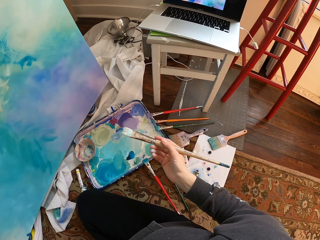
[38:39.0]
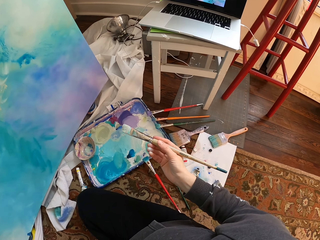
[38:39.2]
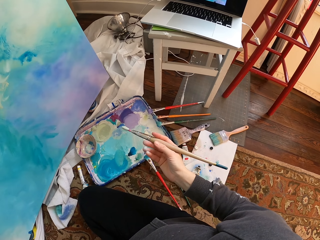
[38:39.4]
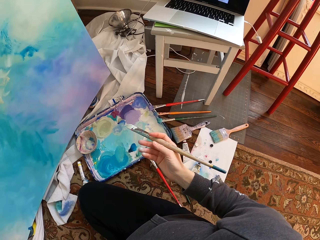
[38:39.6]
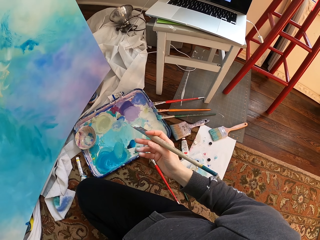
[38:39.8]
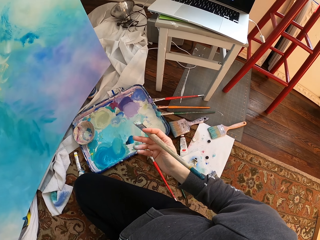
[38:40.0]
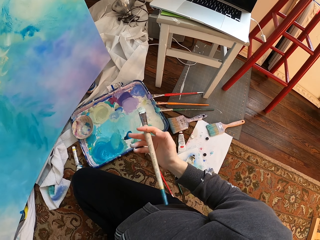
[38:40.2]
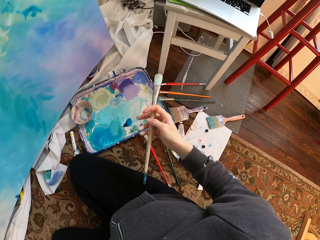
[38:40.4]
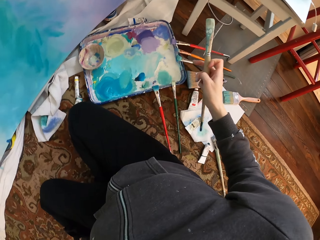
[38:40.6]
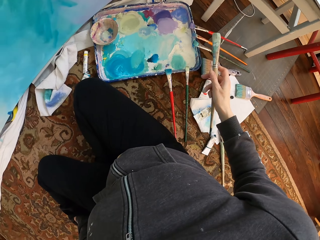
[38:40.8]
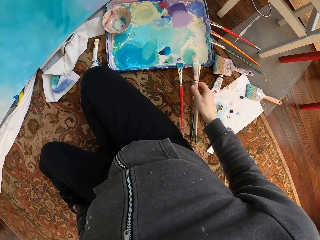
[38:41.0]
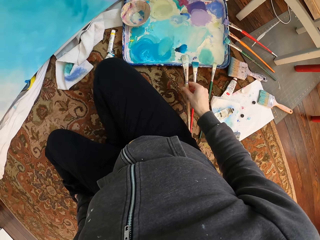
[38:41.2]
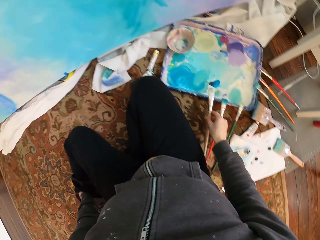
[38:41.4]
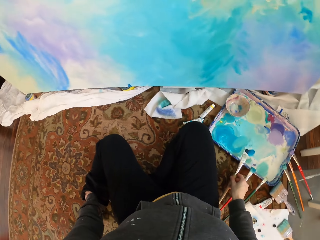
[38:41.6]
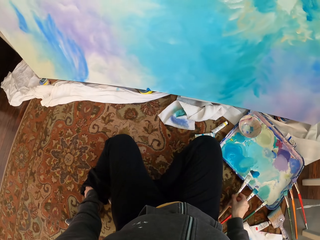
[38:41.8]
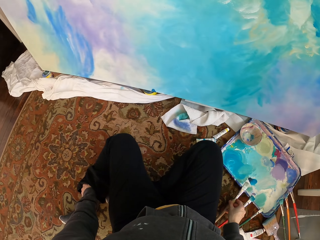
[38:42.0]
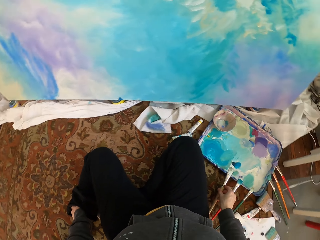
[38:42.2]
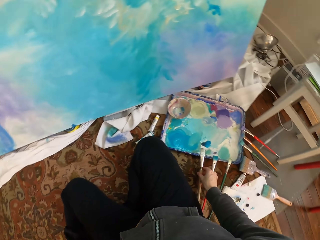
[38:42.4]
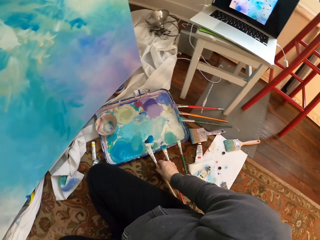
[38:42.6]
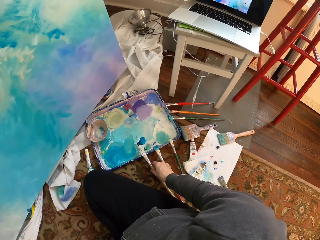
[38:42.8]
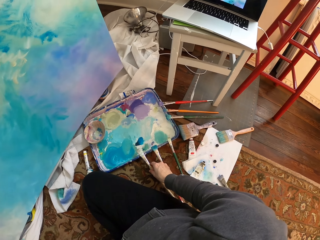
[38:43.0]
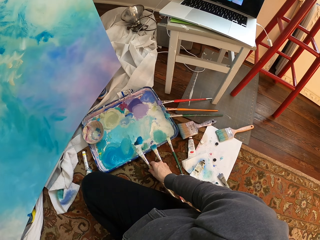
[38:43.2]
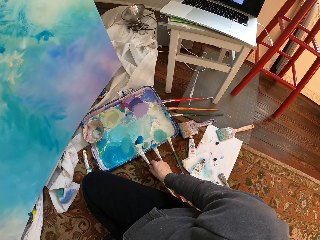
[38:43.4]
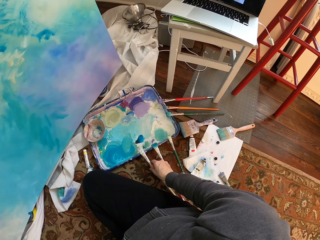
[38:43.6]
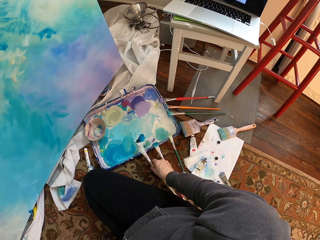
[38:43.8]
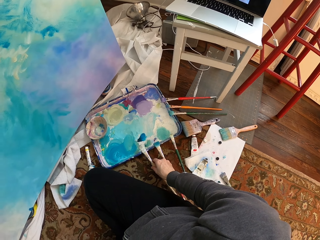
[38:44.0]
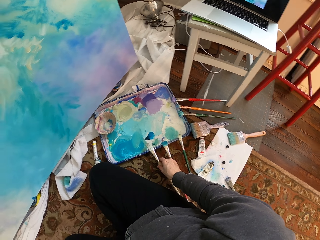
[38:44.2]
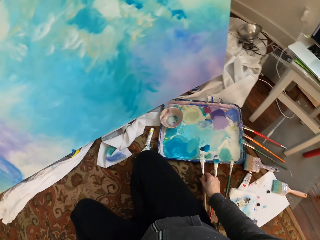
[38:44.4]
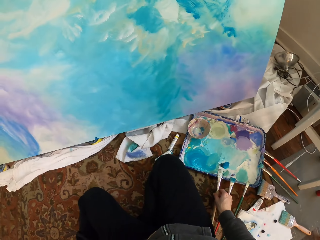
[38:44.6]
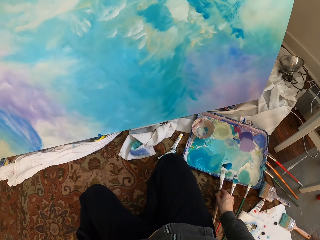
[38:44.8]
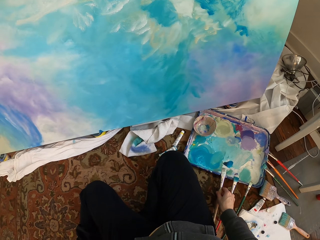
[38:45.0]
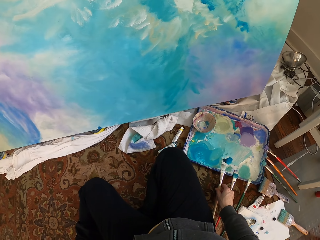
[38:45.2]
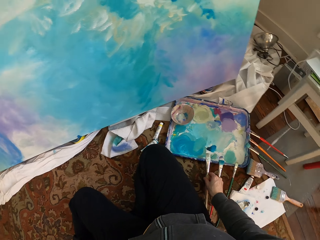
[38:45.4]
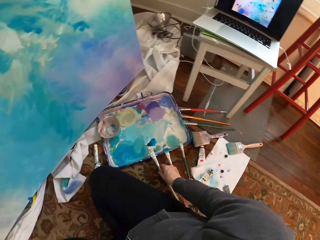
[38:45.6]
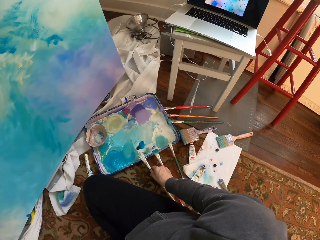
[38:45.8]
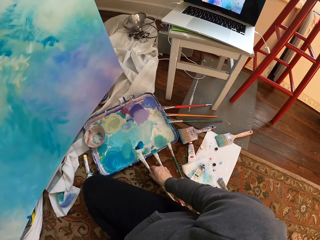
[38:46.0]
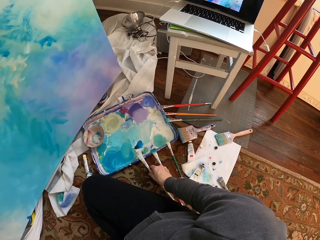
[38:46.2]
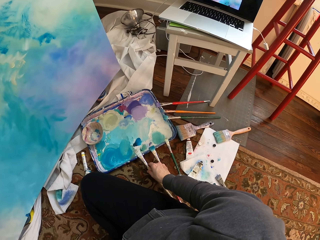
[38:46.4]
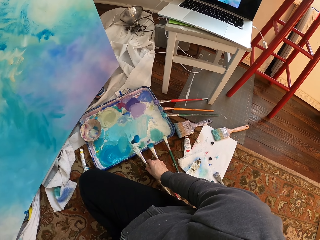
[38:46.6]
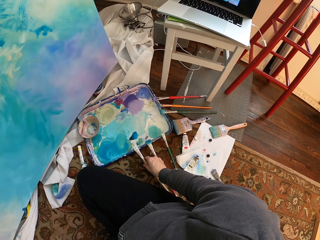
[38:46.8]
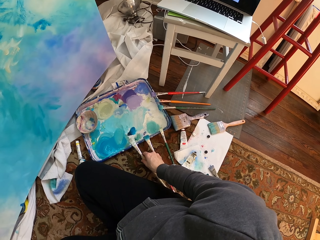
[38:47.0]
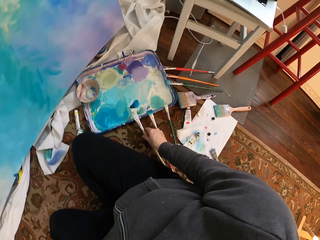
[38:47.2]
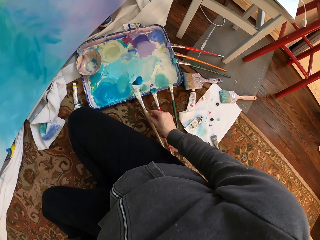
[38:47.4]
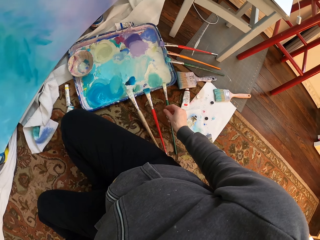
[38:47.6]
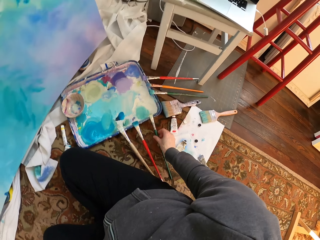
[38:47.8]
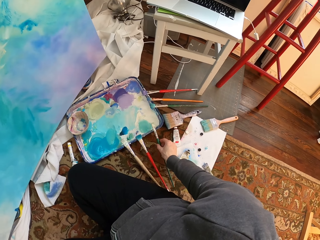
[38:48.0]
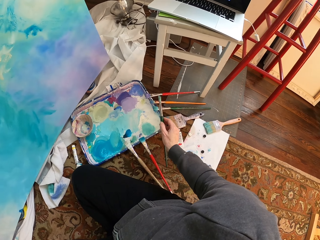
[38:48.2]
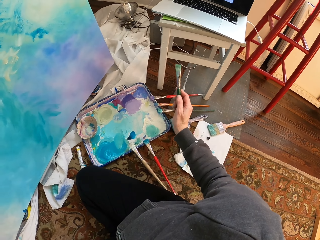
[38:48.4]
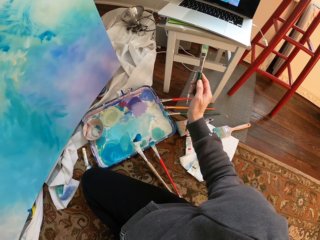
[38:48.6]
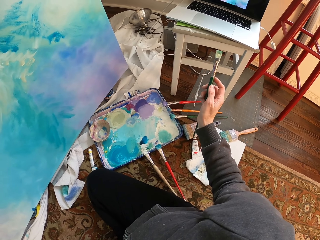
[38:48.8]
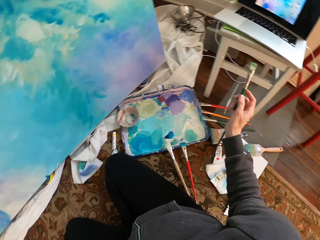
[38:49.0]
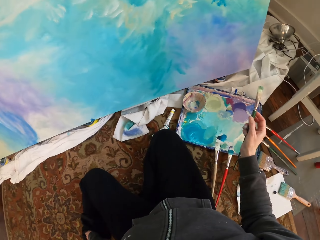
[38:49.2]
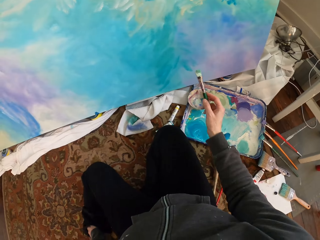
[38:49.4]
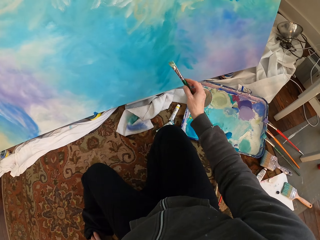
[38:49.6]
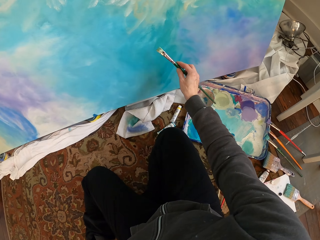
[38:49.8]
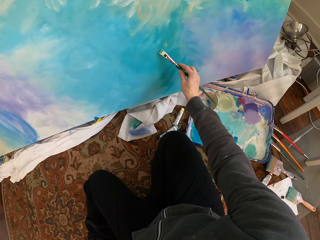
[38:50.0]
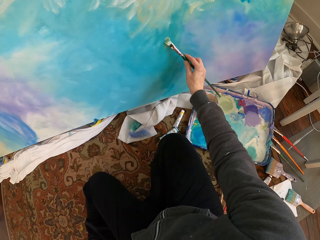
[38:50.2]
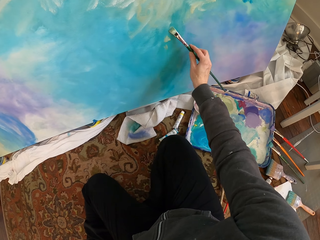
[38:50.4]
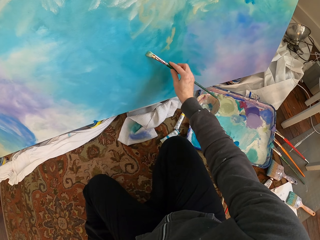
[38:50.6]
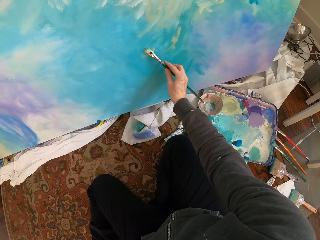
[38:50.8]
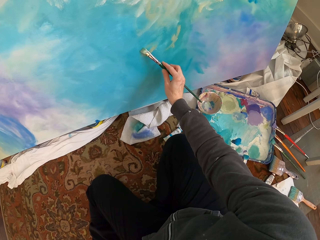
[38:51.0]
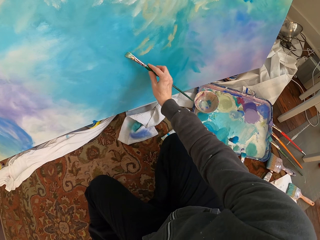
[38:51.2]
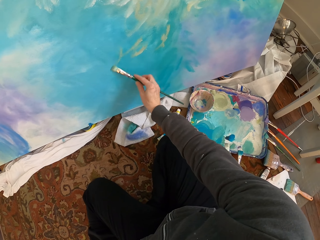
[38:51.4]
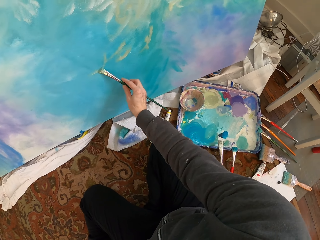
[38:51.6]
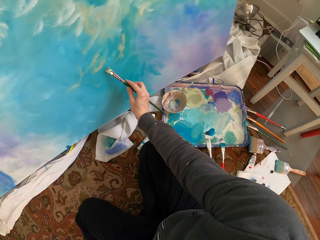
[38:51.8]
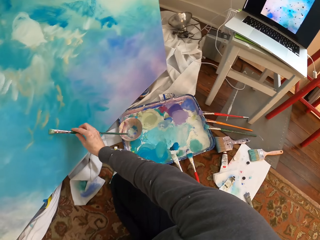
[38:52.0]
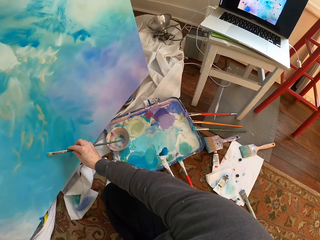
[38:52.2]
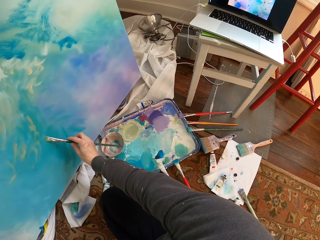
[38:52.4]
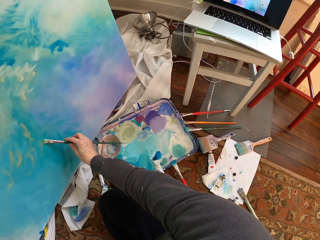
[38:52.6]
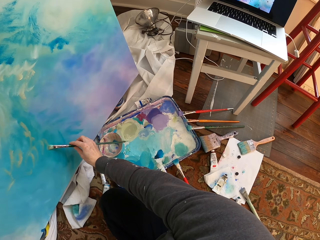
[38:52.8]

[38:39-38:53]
The camera wearer removes the brush from the paint work. They hold the brush. They put the brush on the paint holder. They pick the brush from the paint holder. They paint the wall with the brush.

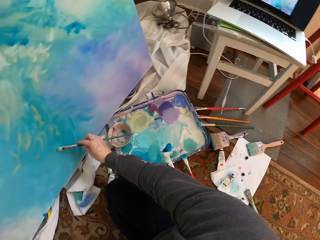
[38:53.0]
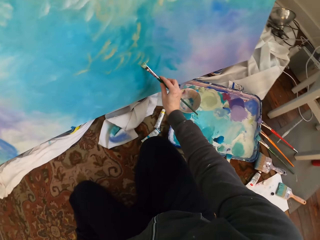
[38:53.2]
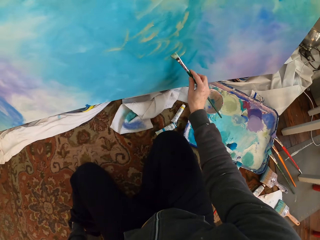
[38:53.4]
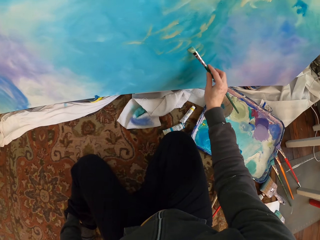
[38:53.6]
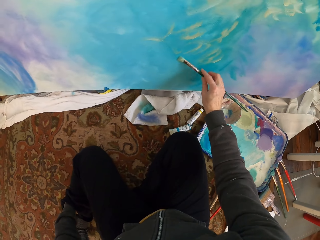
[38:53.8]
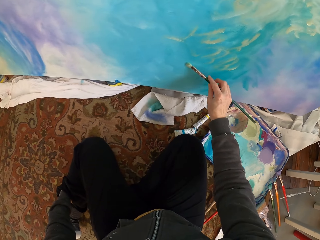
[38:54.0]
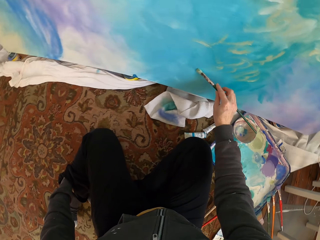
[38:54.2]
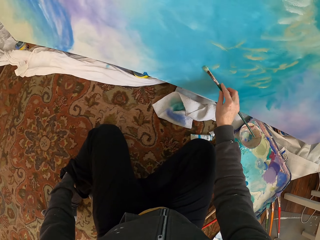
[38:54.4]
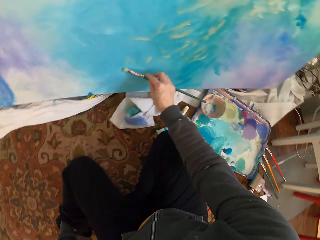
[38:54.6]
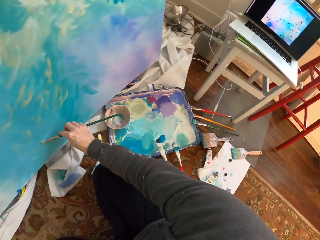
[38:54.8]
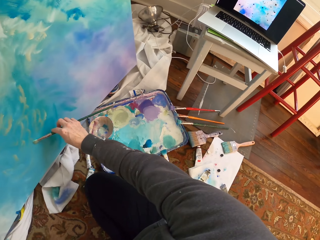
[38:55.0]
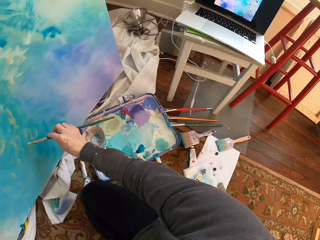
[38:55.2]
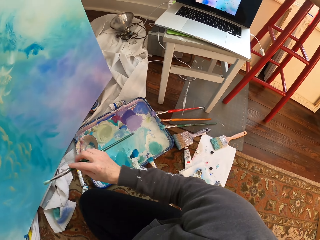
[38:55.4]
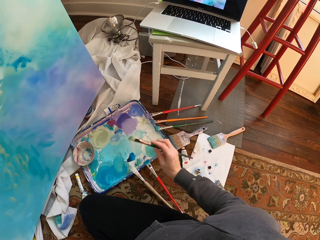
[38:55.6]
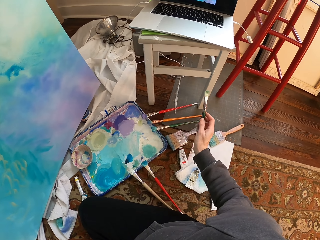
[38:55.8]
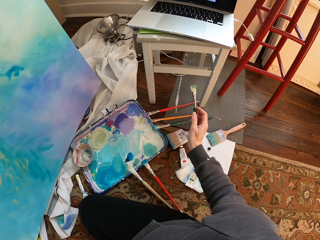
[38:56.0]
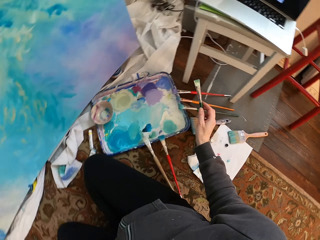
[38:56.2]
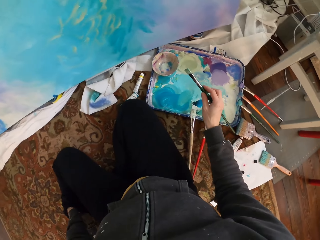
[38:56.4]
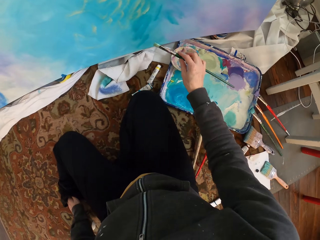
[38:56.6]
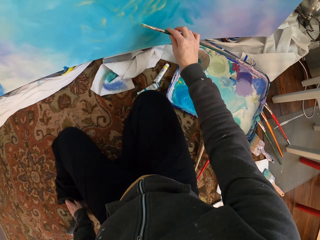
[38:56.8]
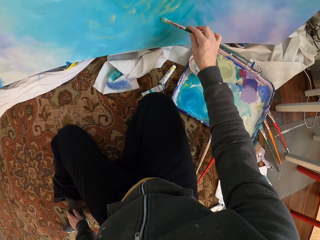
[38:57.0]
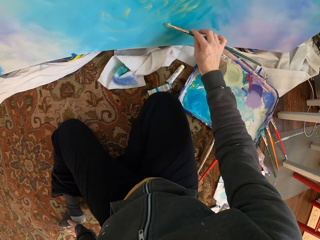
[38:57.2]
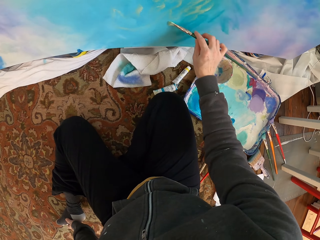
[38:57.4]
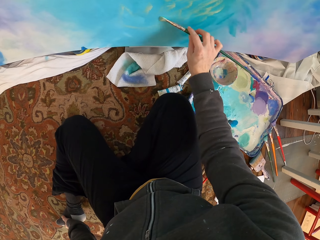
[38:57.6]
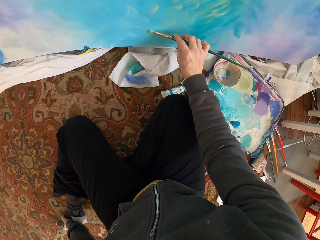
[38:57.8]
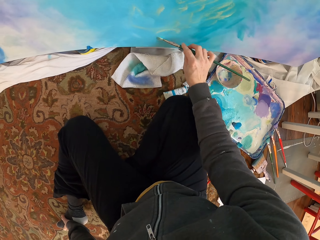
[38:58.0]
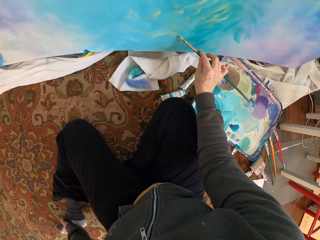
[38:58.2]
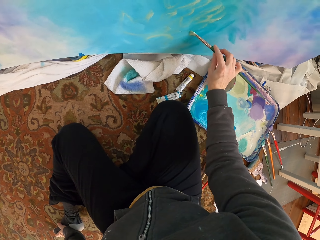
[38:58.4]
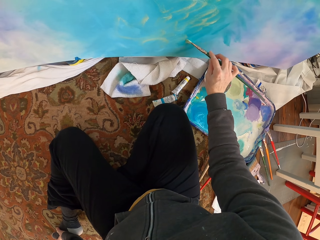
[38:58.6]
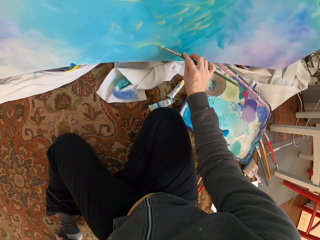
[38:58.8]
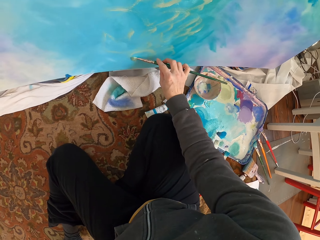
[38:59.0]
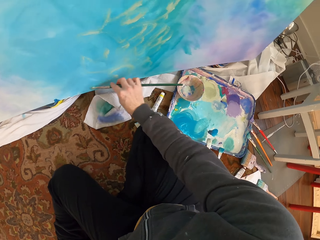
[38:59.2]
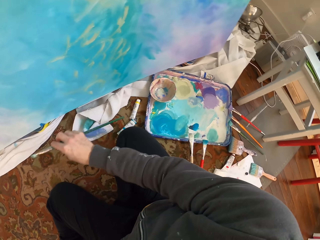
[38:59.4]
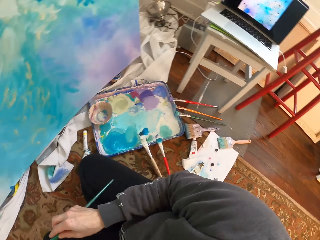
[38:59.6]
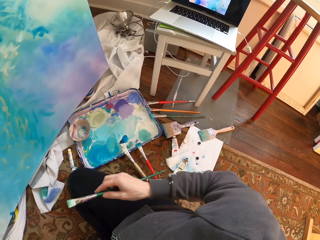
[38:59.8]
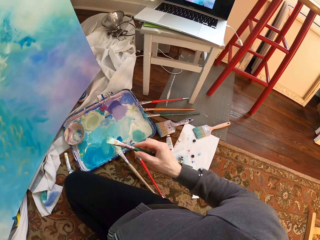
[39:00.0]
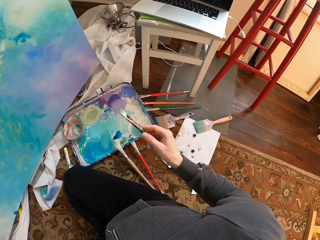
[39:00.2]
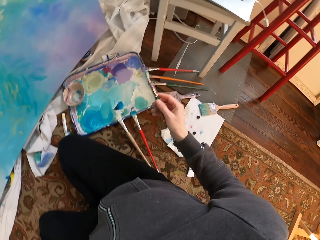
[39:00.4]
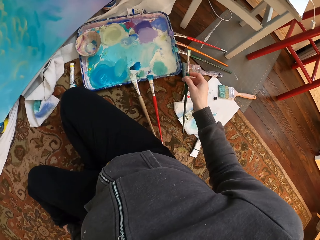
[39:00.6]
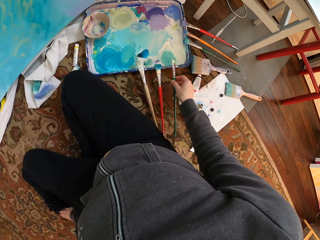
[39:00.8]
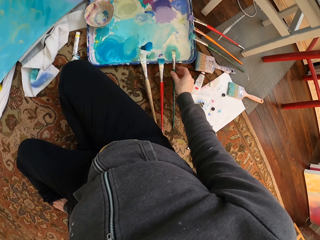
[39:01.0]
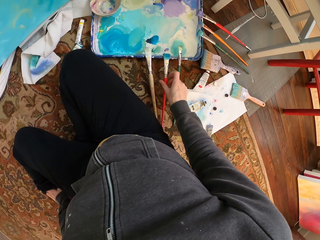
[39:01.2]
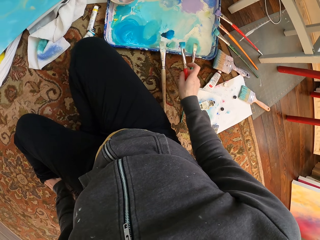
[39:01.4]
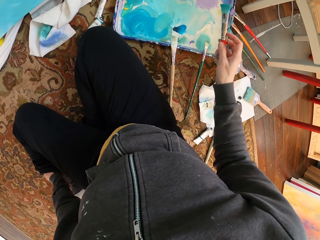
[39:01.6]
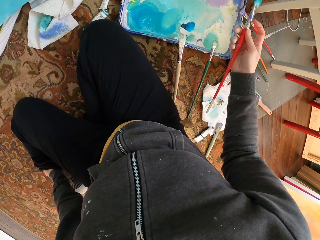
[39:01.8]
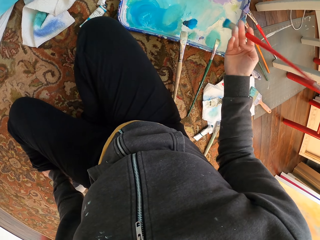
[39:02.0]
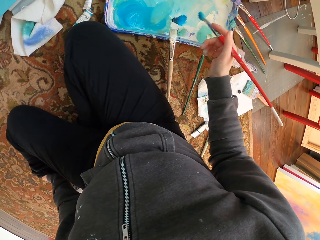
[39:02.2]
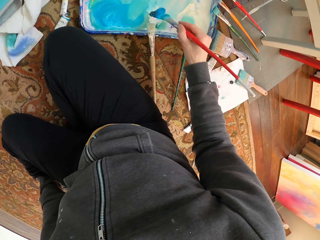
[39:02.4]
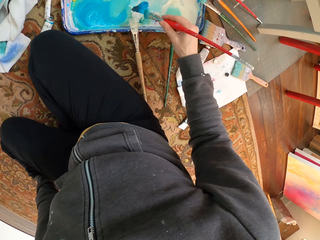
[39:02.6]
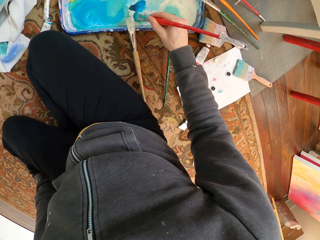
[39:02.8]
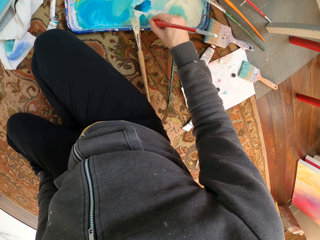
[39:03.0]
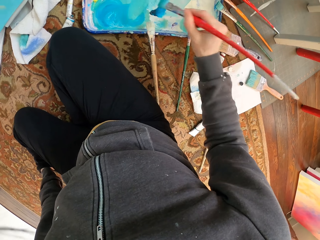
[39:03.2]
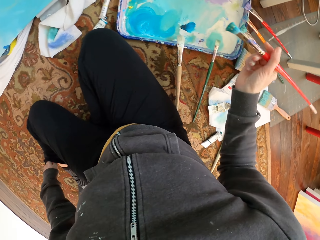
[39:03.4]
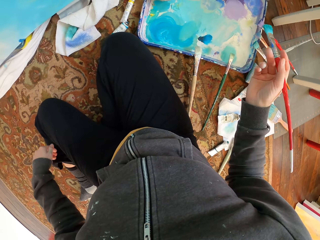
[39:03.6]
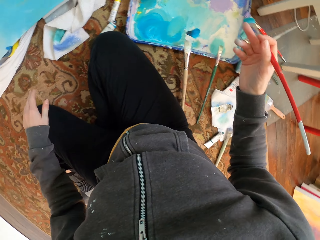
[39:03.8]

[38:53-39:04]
The camera wearer paints. They remove the brush from the paint work. They hold the brush. They paint. They put the brush on the paint holder. They pick up the brush. They pick paint with the brush.
